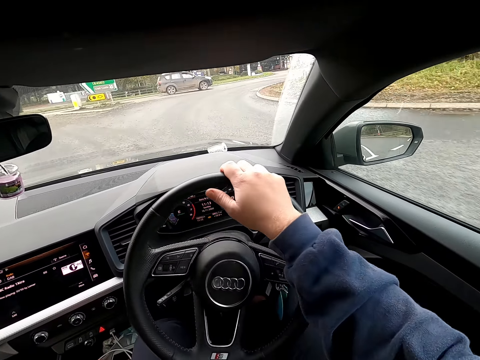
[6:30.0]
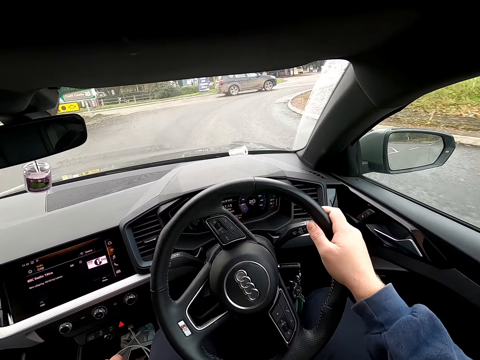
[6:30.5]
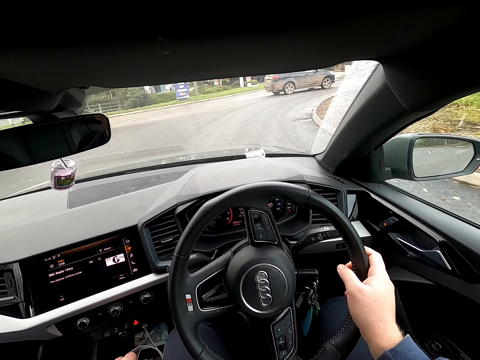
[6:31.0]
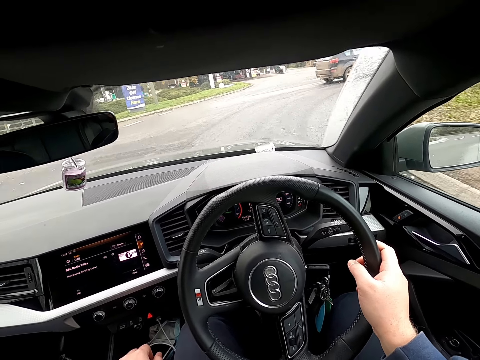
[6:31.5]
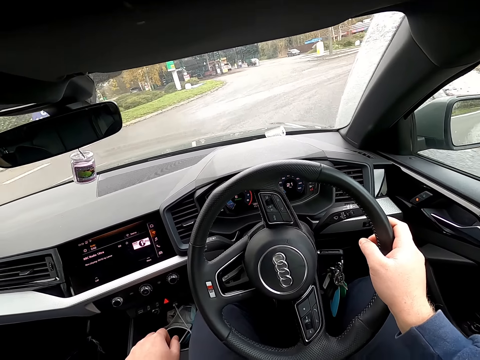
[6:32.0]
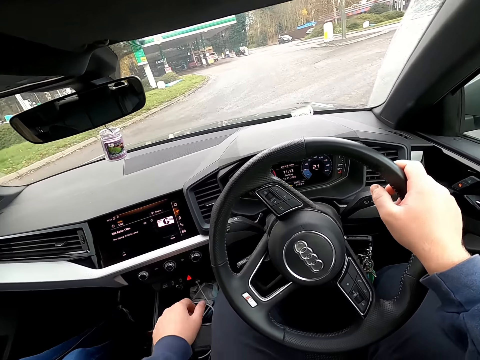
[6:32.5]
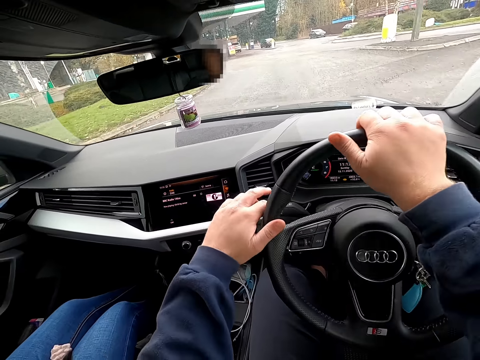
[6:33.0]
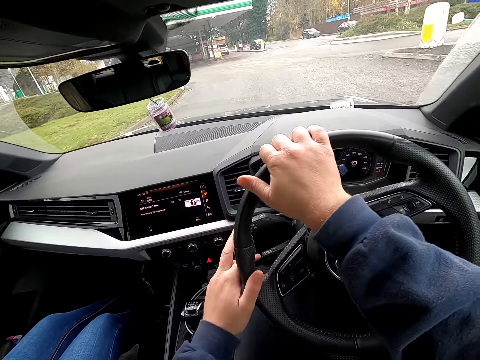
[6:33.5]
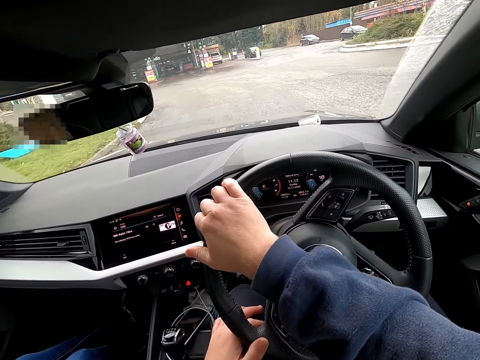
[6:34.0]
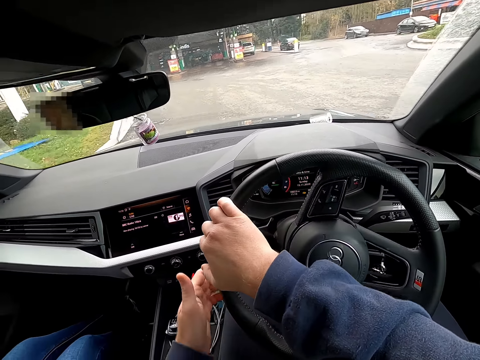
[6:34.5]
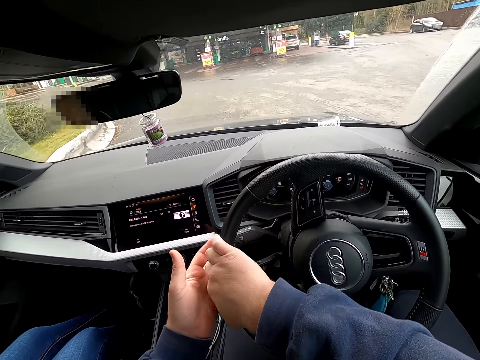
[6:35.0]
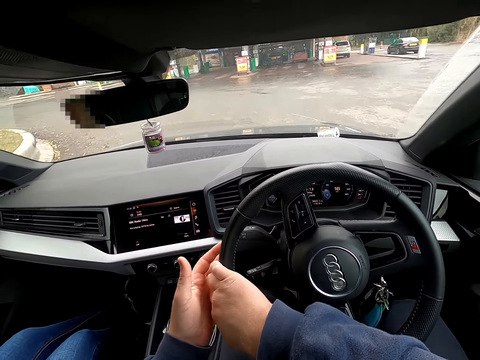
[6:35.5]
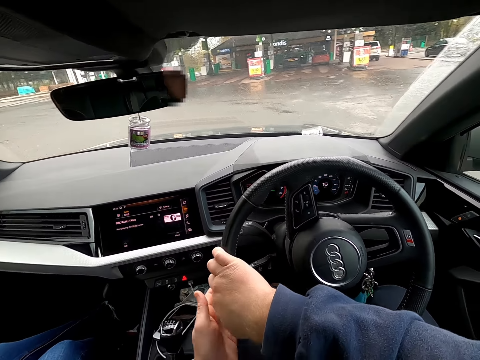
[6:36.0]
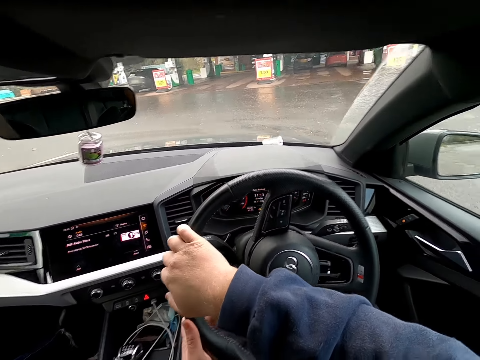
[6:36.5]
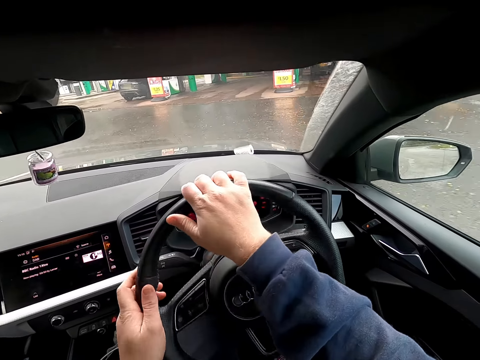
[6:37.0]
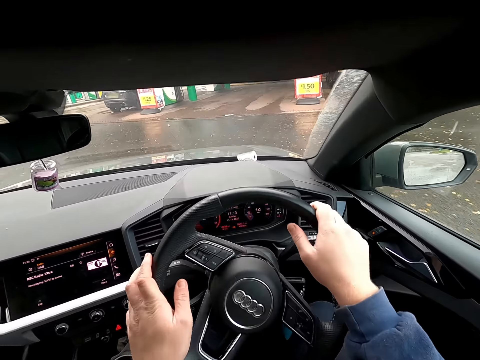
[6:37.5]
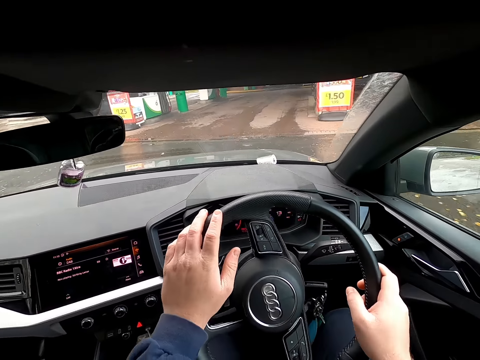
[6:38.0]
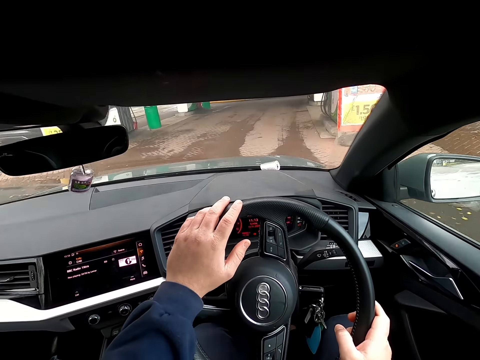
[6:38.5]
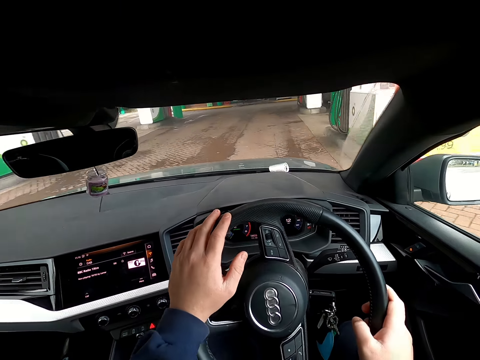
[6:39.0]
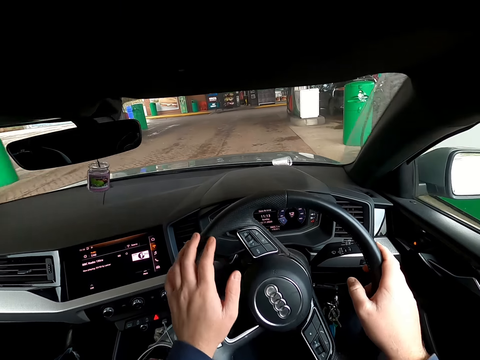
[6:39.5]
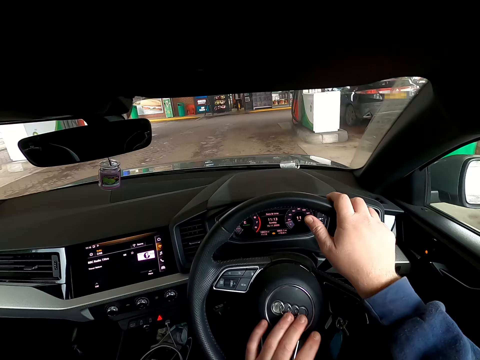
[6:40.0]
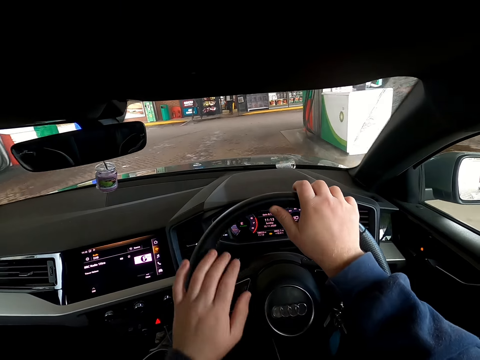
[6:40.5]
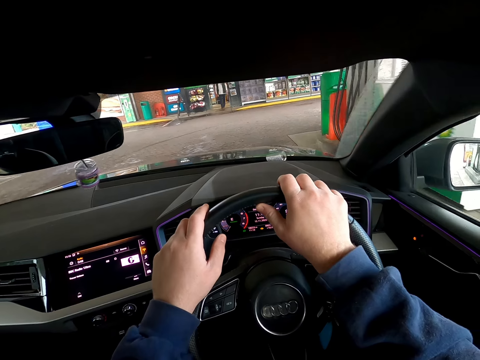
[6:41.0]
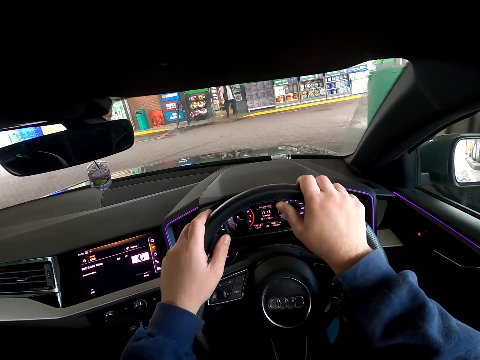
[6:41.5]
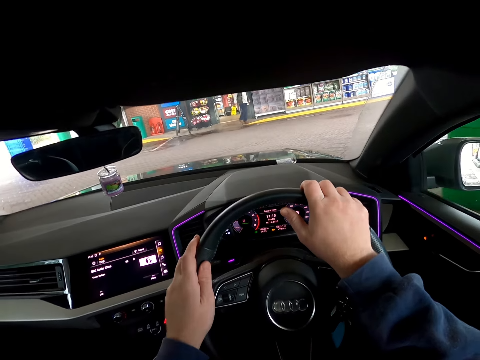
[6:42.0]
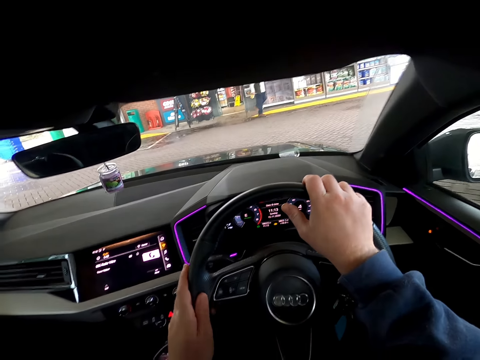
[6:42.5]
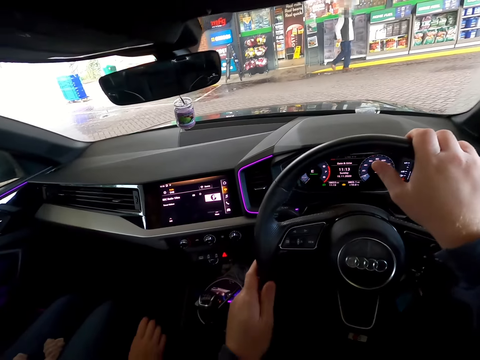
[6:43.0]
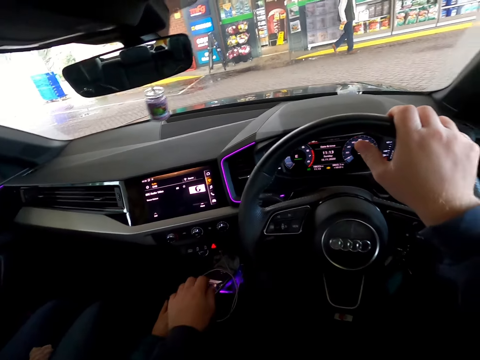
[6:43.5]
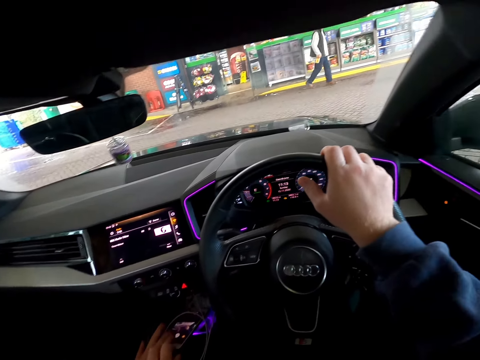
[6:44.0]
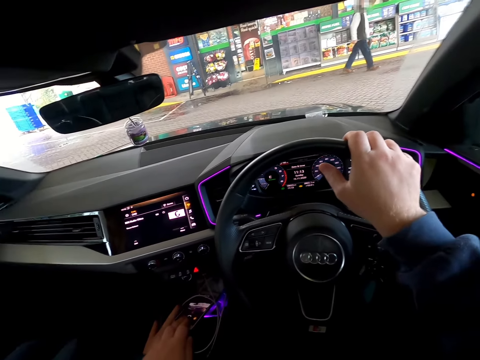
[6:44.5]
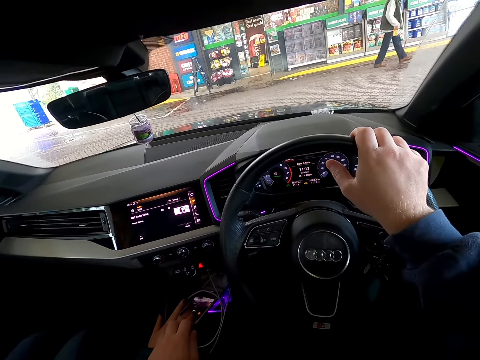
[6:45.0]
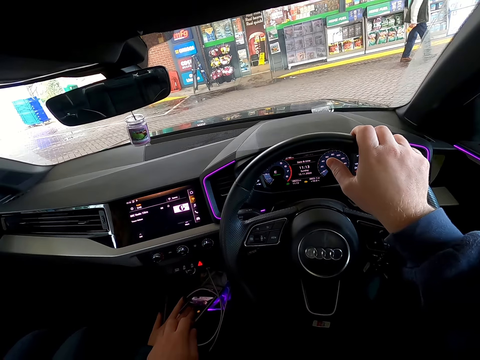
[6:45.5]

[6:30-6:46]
The camera wearer drives along the expressway in the car with both hands on the steering wheel. He shifts the turning signal switch with his right hand. He parks the car in a gas filling station. He shifts the gear shift with his left hand. The woman operates a phone with her right hand.
